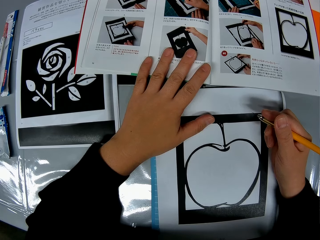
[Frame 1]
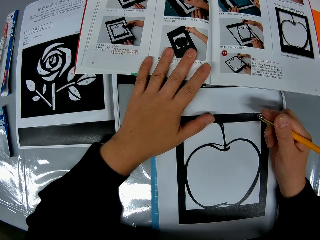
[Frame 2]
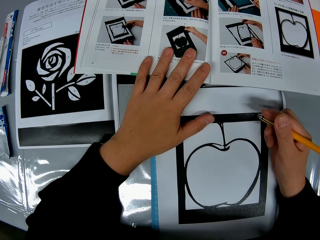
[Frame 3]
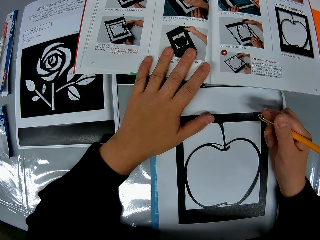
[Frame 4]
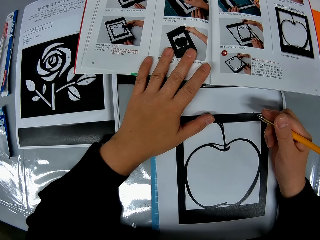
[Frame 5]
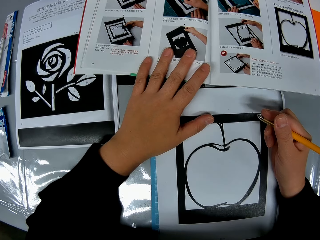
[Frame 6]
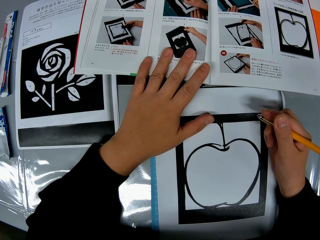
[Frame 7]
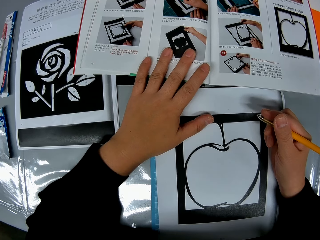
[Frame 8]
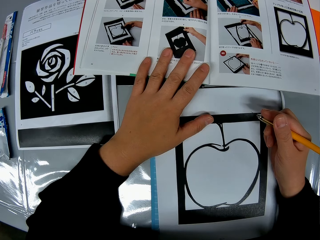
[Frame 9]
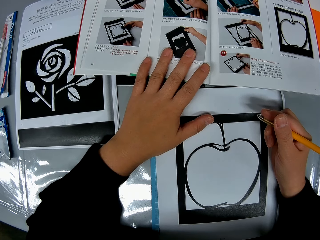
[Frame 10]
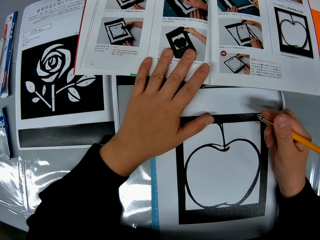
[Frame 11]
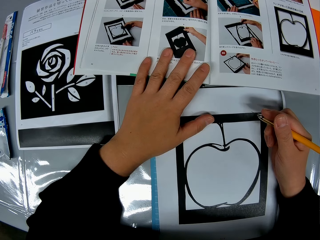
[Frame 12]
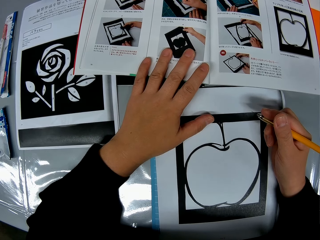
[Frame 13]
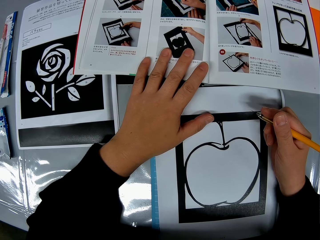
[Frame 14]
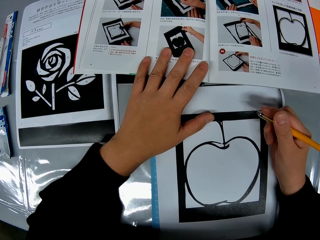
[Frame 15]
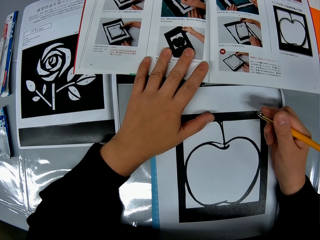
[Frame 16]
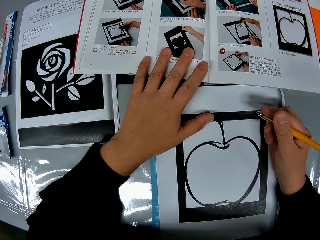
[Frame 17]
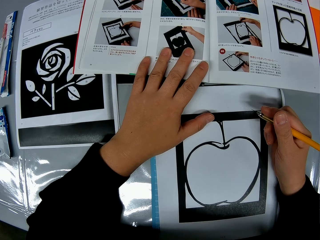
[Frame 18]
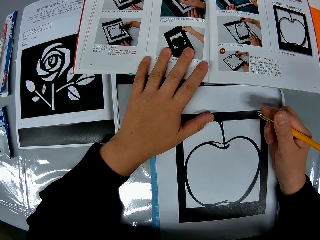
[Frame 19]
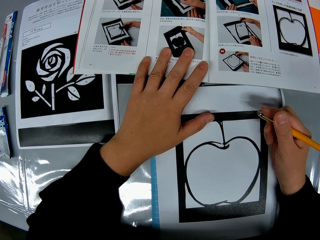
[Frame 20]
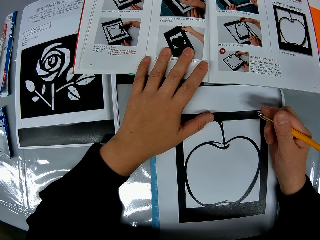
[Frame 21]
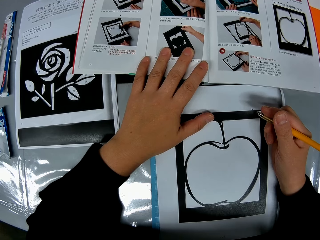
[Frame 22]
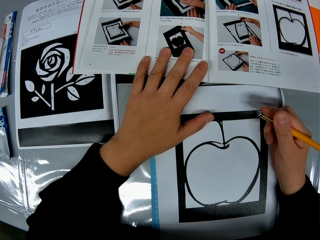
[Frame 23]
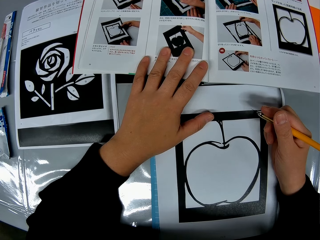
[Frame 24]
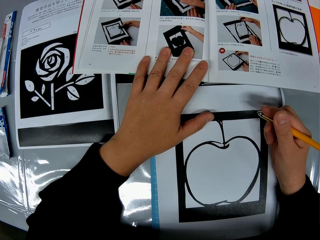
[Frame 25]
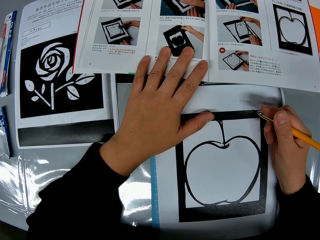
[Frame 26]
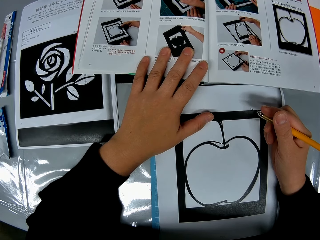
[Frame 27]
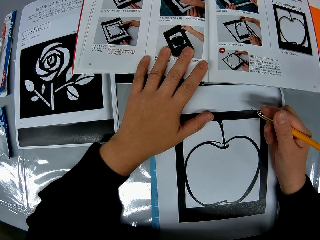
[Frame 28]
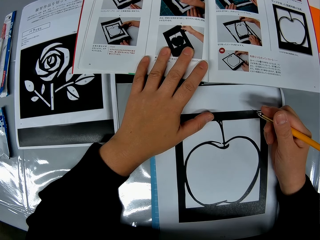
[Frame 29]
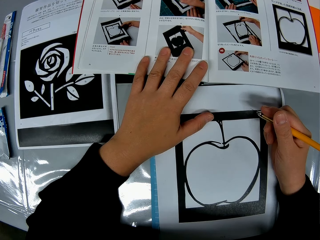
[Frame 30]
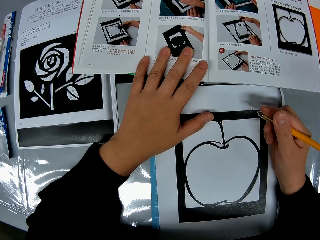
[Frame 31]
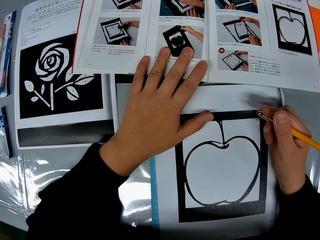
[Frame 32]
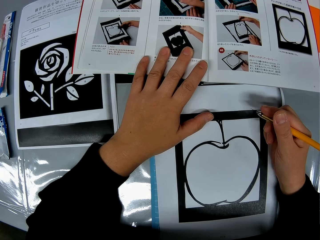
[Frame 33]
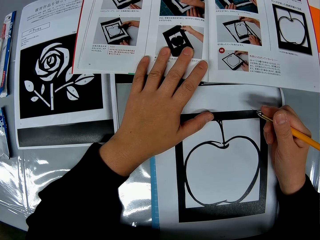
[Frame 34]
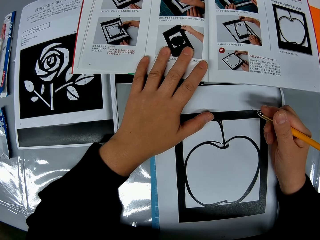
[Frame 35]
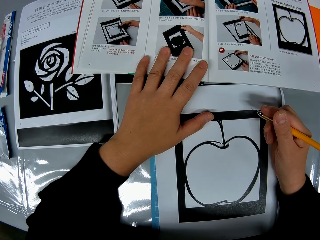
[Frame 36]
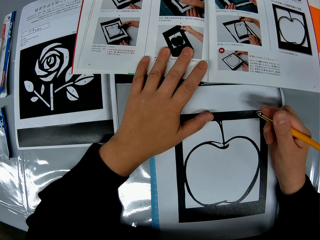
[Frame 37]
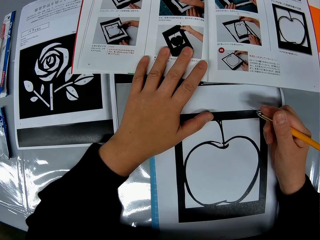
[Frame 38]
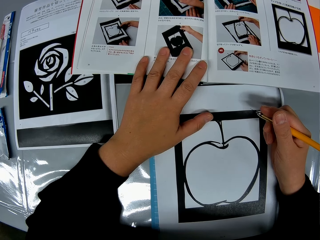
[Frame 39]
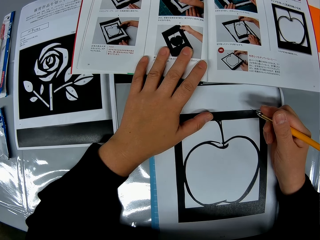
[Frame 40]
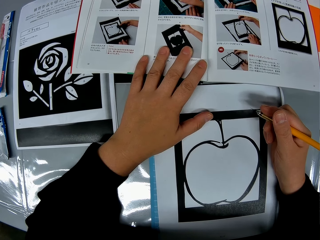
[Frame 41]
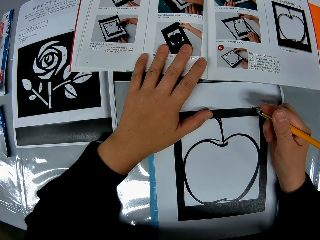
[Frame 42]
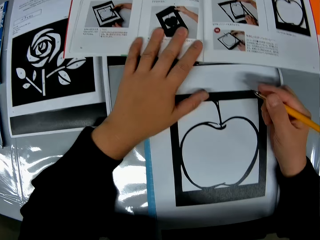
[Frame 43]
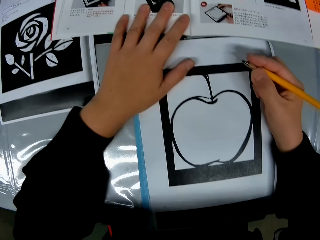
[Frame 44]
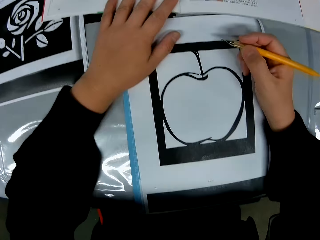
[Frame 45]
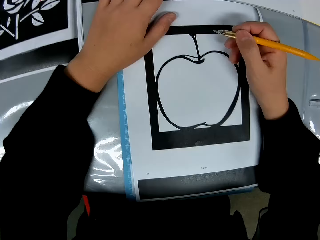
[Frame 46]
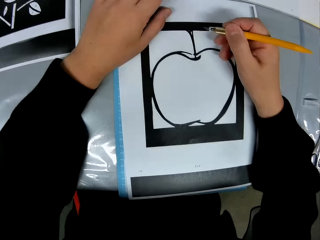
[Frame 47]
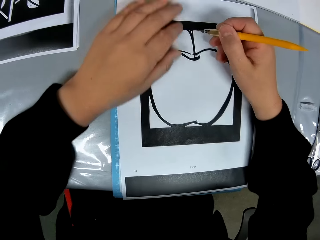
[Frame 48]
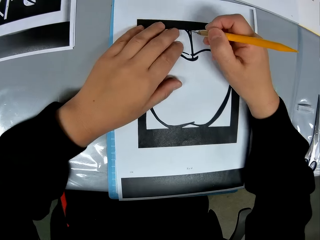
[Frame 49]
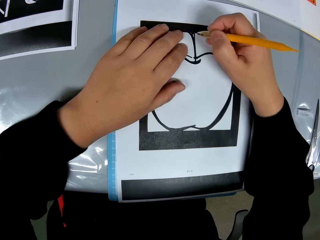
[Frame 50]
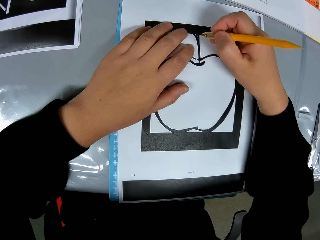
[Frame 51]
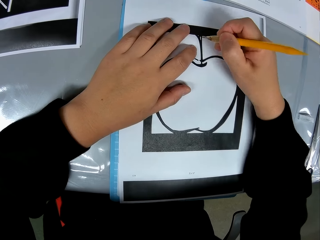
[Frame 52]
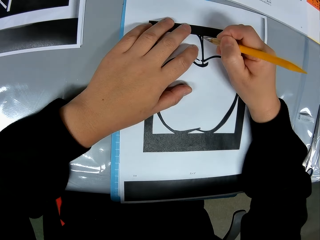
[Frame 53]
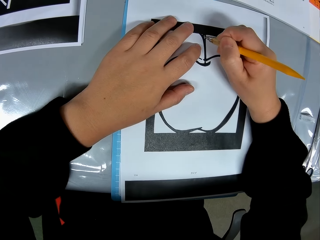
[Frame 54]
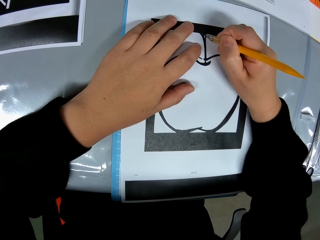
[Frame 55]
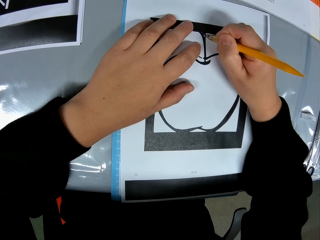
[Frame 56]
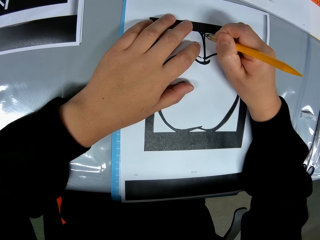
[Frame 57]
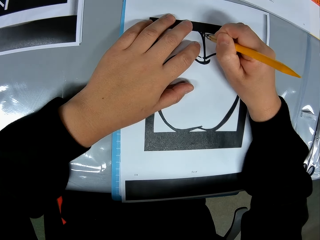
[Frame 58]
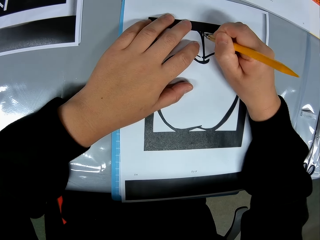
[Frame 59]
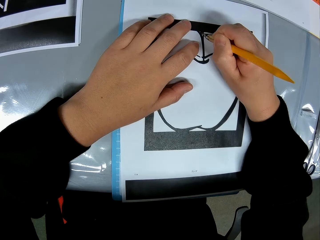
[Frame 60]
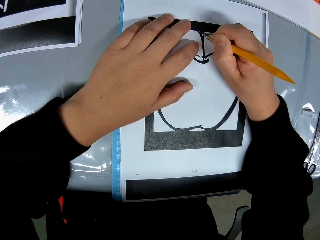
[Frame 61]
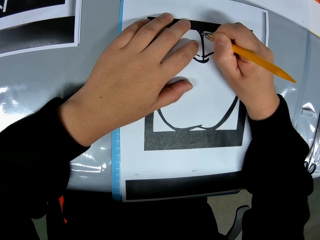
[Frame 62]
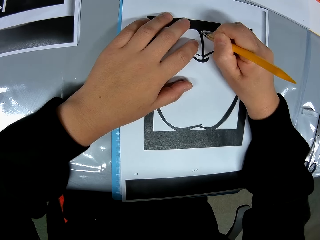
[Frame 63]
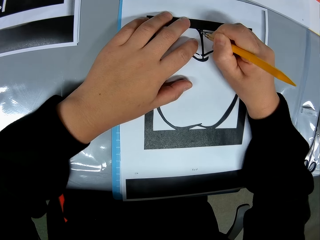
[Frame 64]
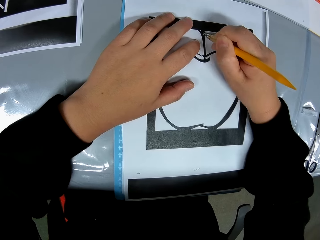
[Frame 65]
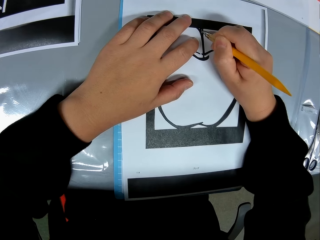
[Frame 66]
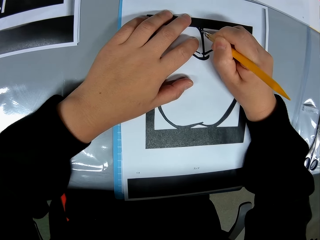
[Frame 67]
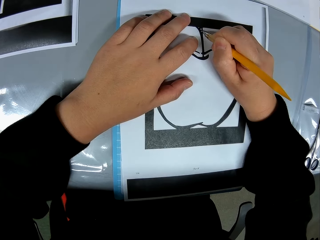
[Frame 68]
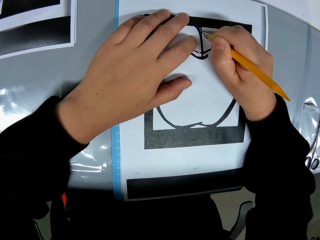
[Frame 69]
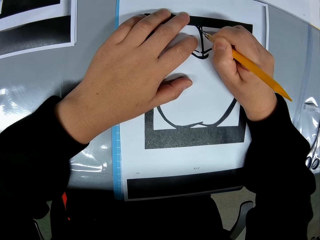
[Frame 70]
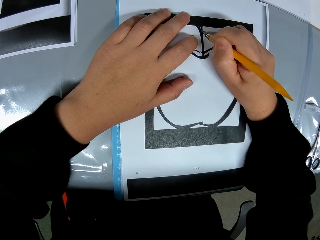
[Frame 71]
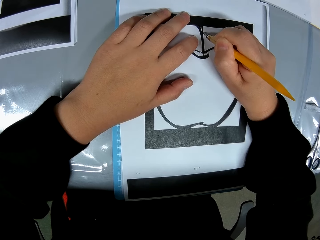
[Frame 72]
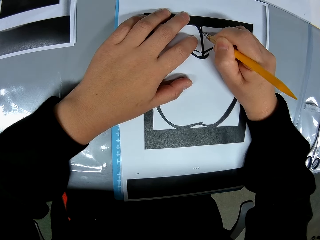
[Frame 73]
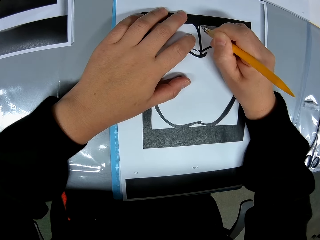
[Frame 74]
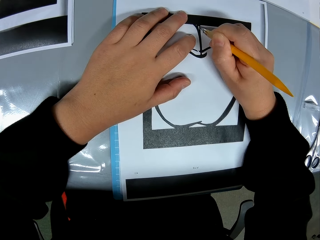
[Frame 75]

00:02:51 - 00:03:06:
The camera wearer traces out the craft from the craft sheet with the craft knife or cutting stencil. They cut the drawing paper with the craft knife.

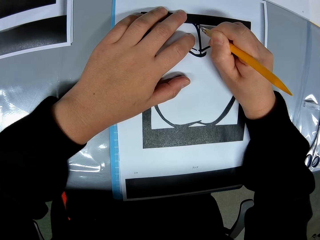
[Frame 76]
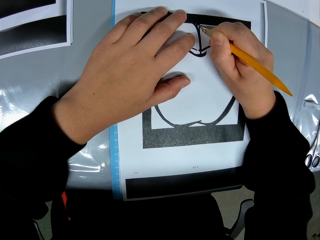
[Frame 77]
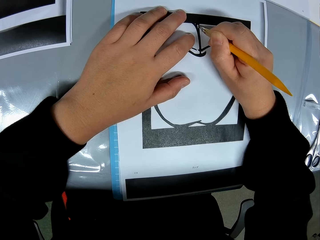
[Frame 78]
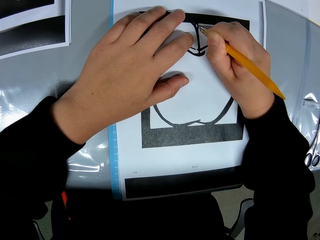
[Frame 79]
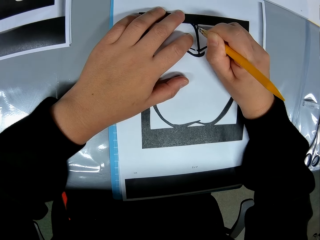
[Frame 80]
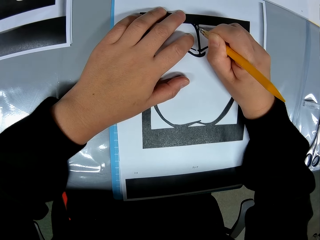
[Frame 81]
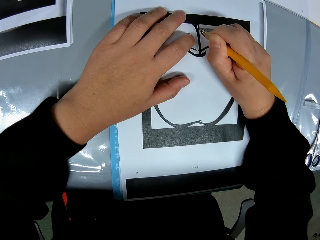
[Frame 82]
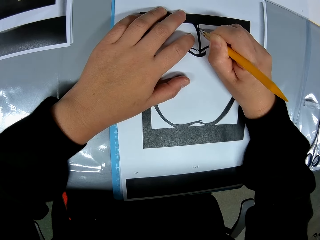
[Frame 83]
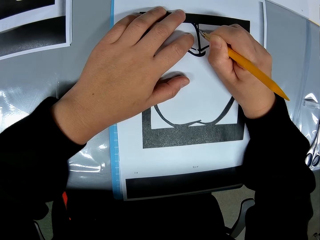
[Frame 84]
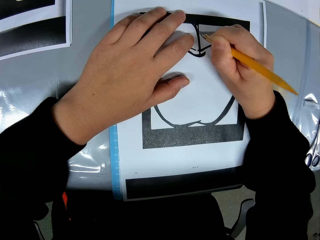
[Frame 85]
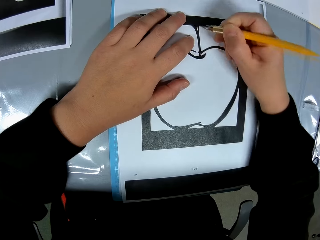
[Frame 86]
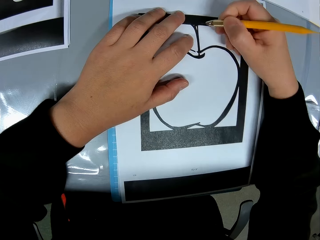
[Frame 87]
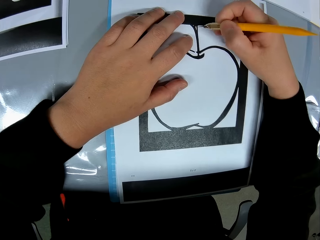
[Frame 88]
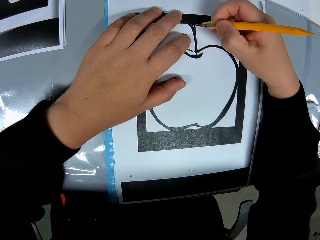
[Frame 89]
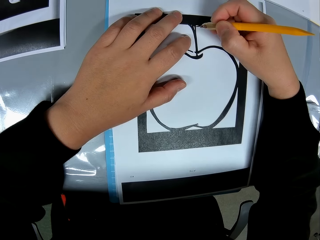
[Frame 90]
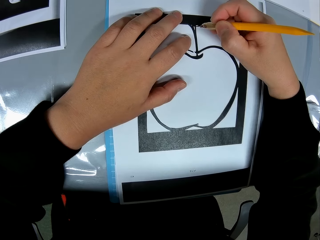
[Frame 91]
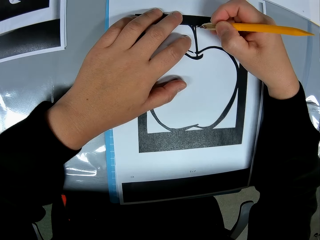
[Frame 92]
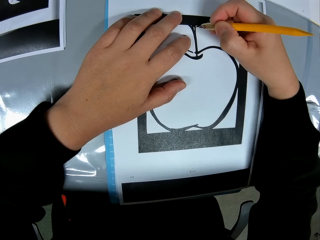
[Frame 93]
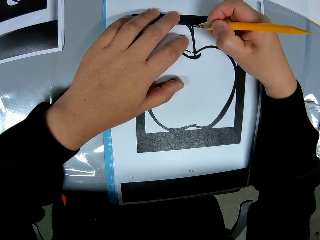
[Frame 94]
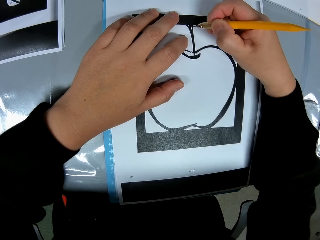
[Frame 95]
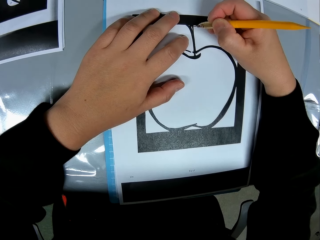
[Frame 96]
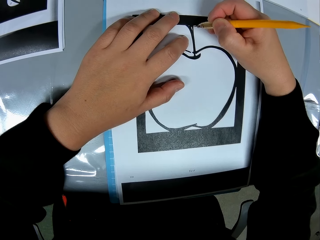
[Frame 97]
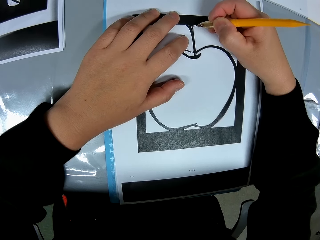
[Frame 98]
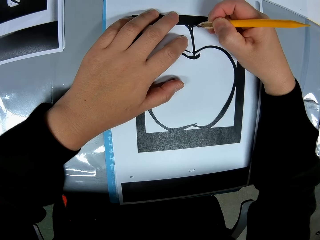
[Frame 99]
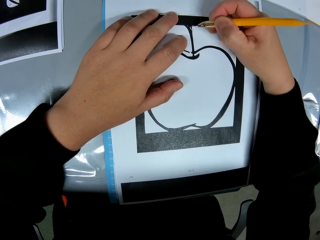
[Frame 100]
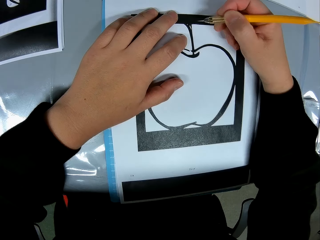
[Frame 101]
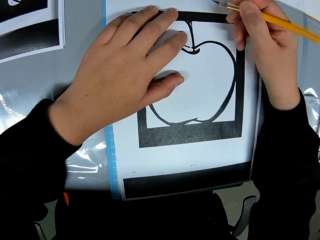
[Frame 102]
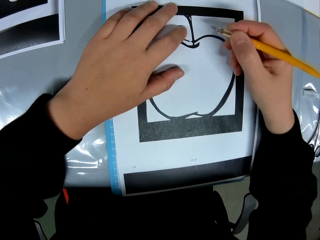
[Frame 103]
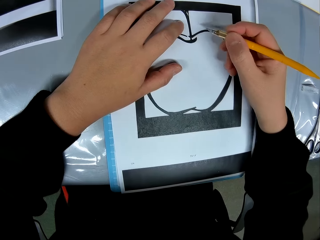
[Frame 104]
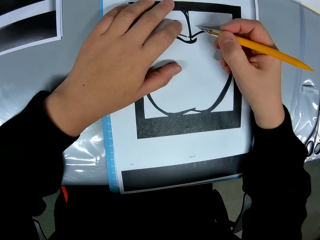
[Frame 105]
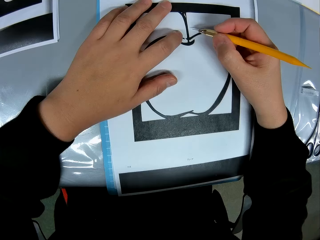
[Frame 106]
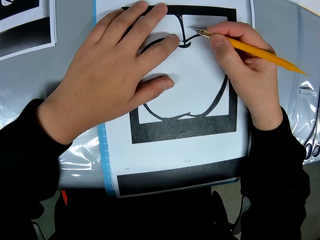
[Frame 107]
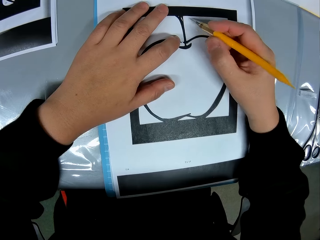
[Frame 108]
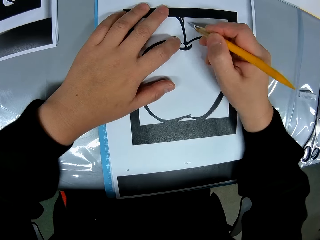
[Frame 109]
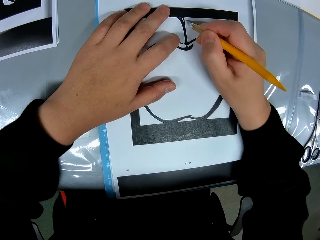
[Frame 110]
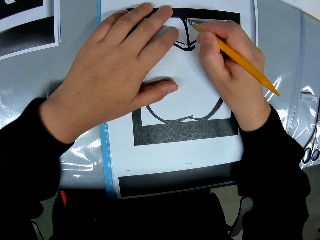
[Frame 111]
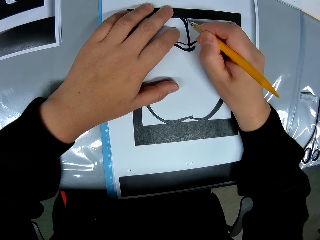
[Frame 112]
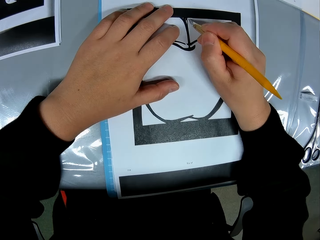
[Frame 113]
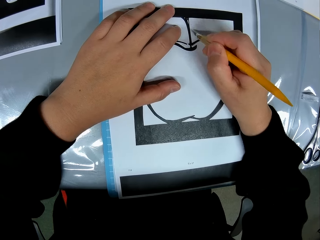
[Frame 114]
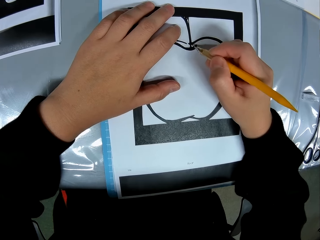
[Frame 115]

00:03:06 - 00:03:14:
The camera wearer moves a hand on the drawing paper.
